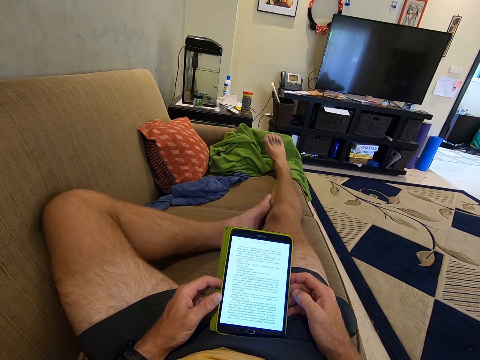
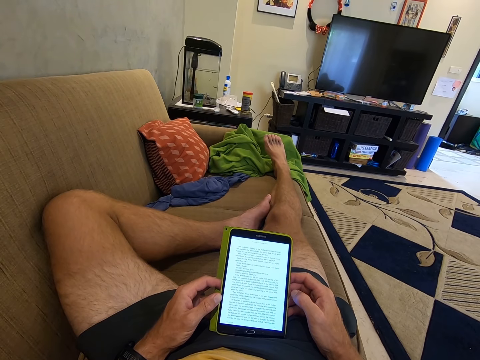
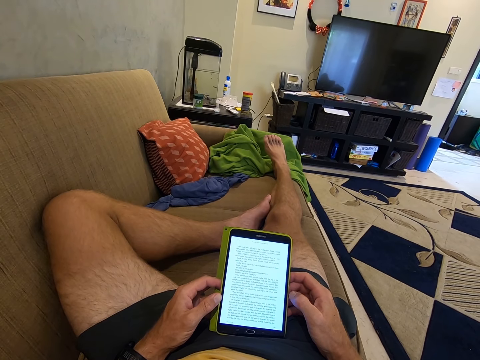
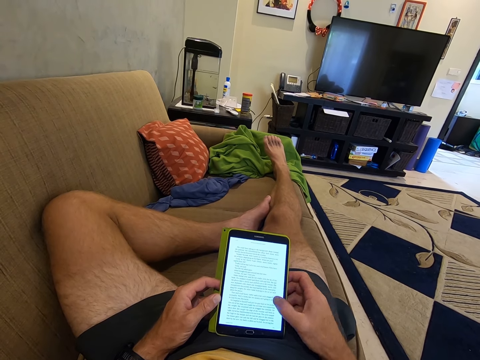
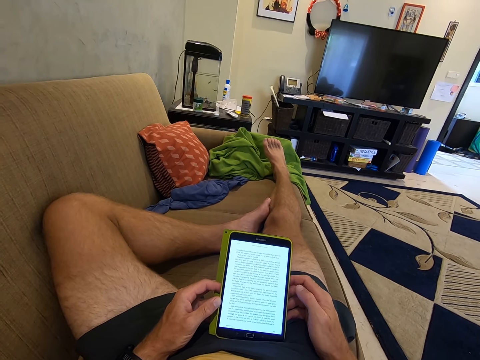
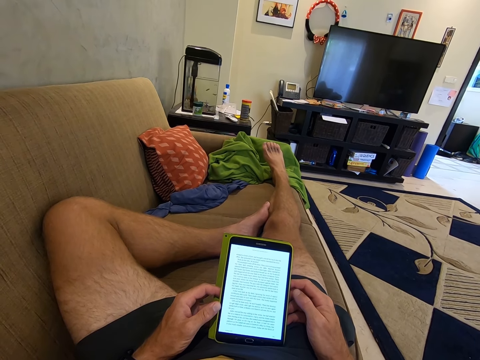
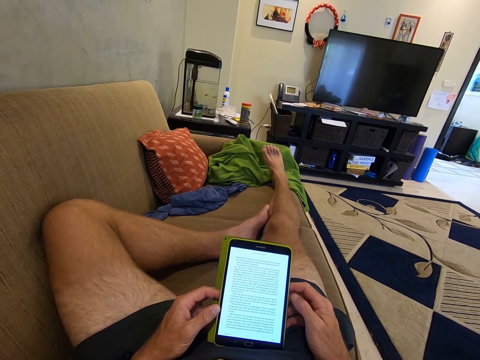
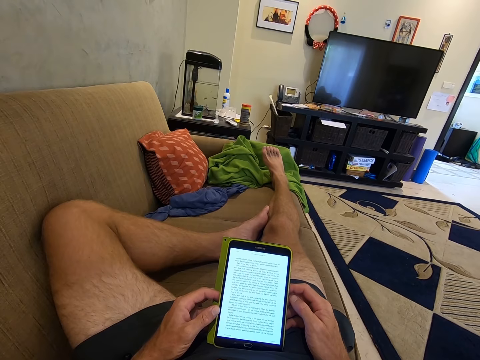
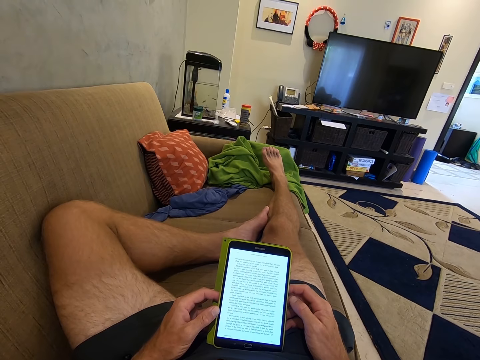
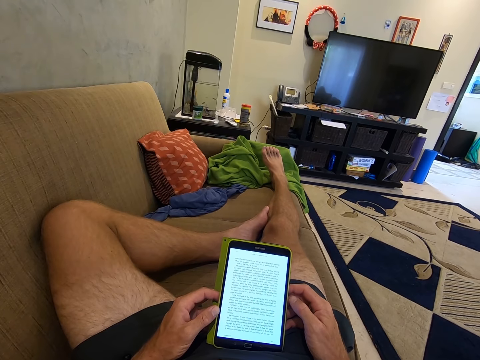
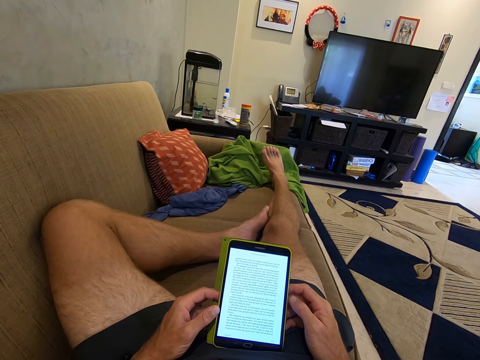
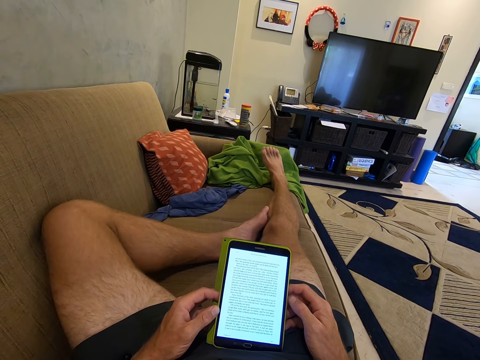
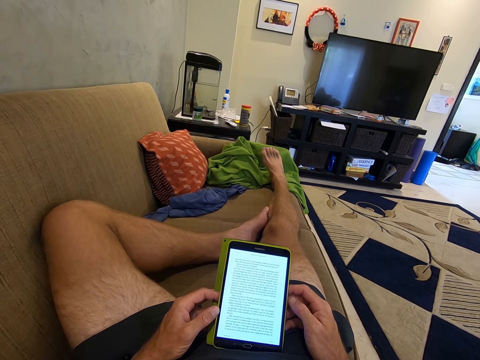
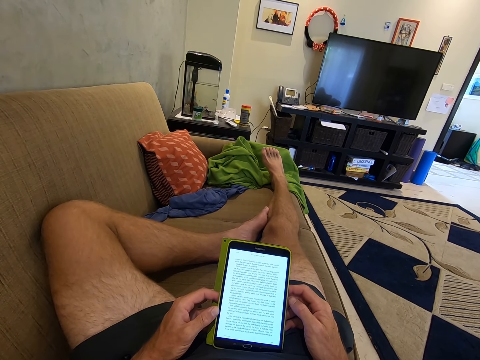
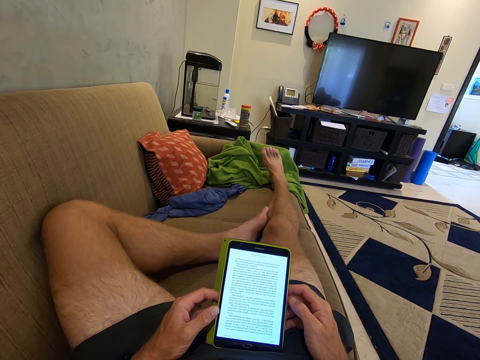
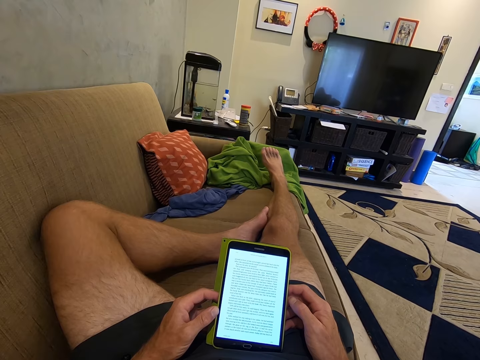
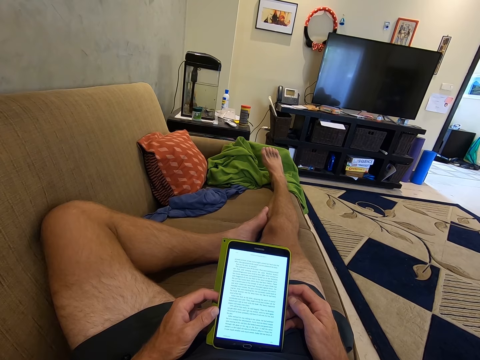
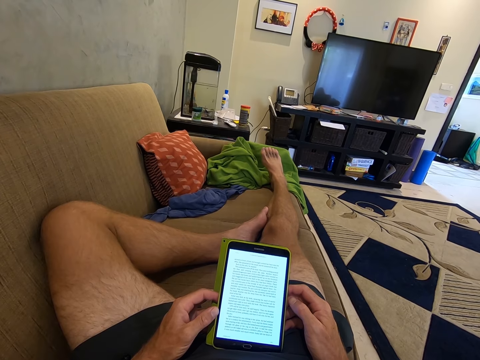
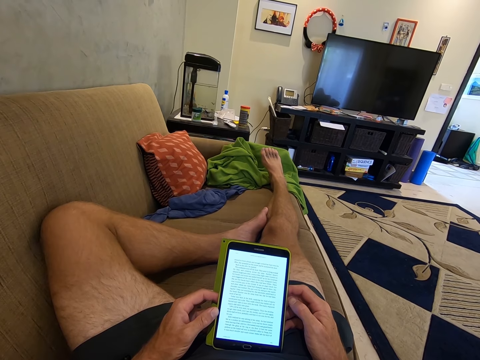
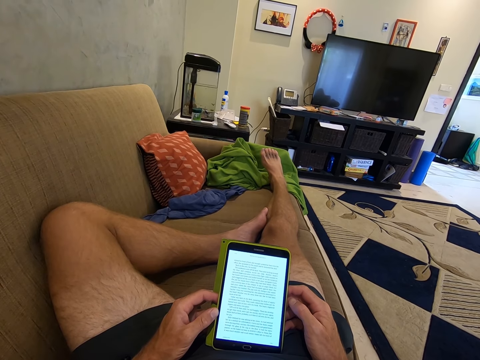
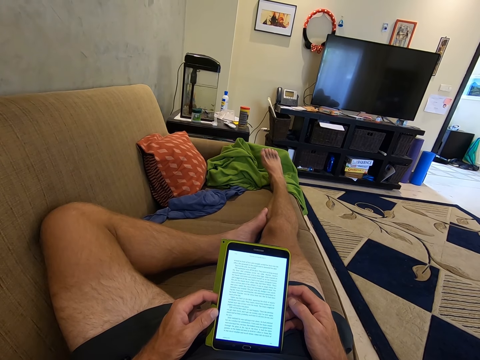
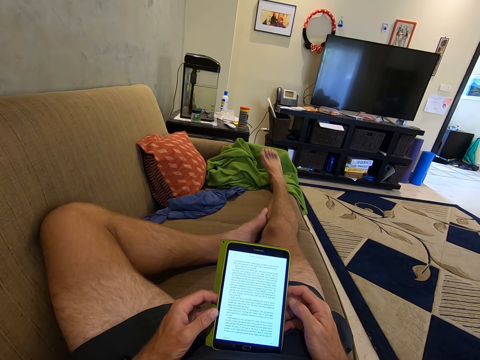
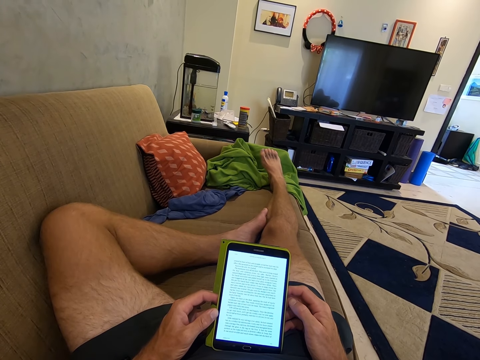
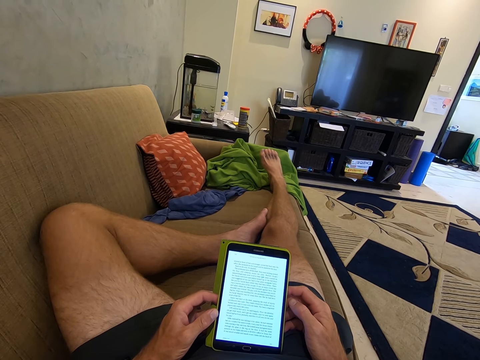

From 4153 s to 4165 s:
The camera wearer reads notes on the phone and scrolls the phone. They move the right finger. They look at the phone.

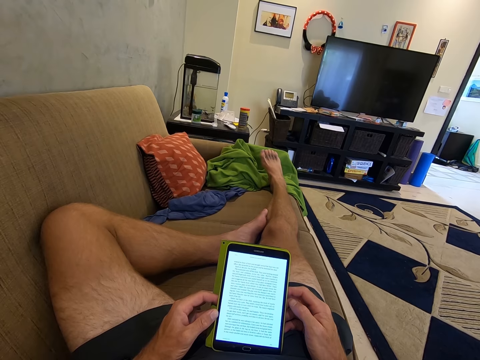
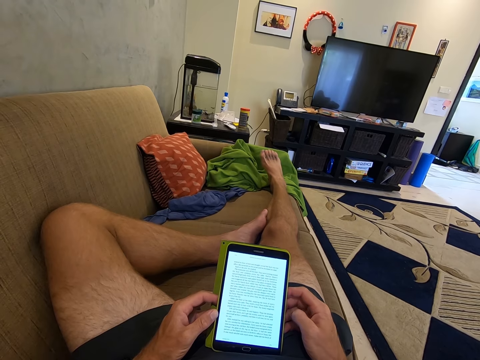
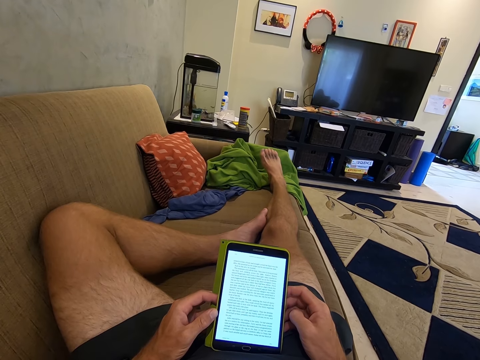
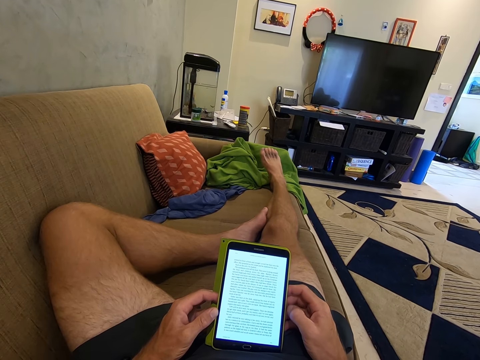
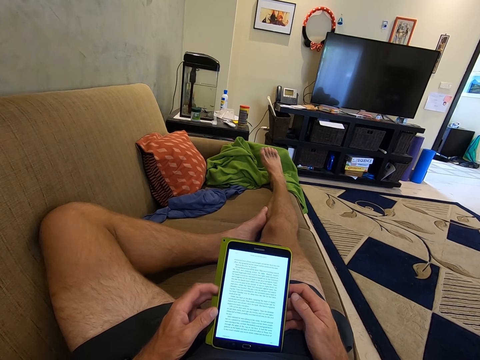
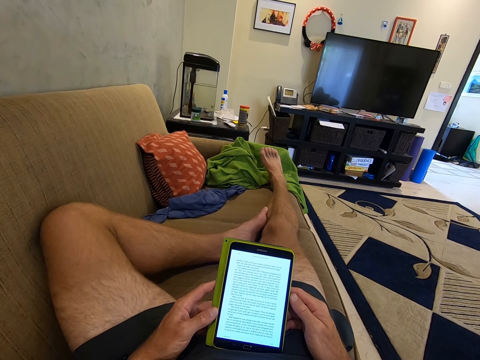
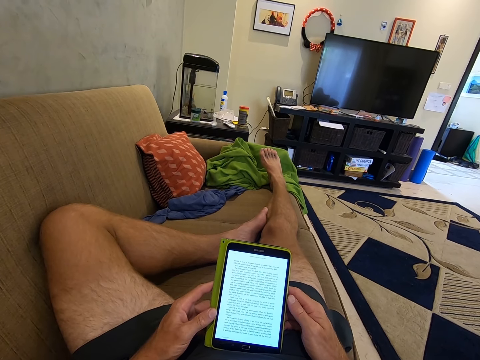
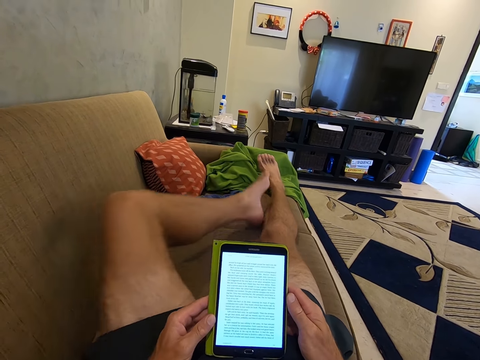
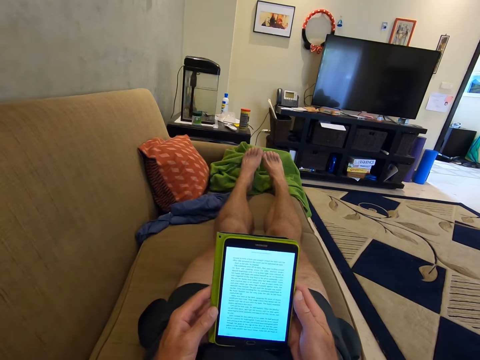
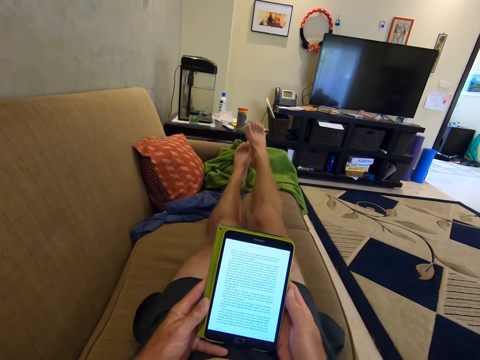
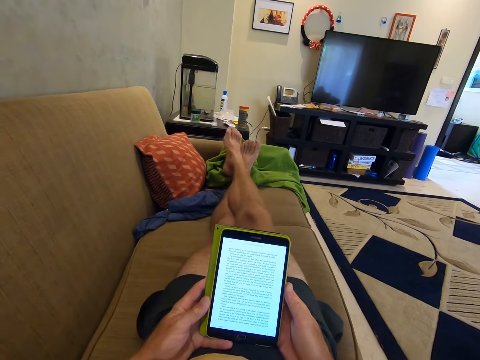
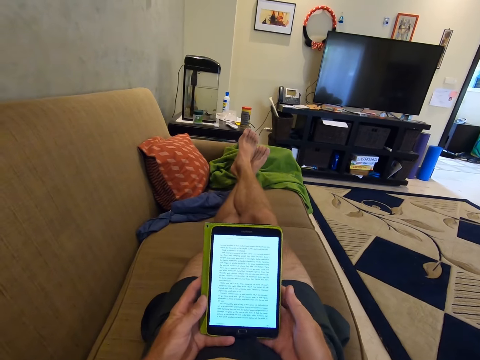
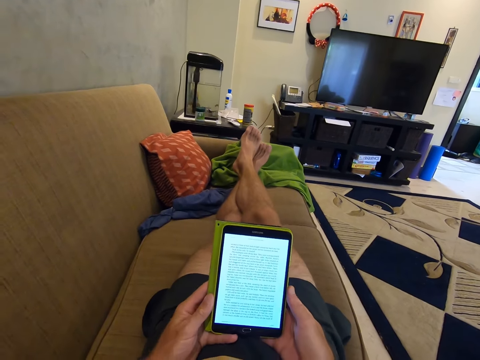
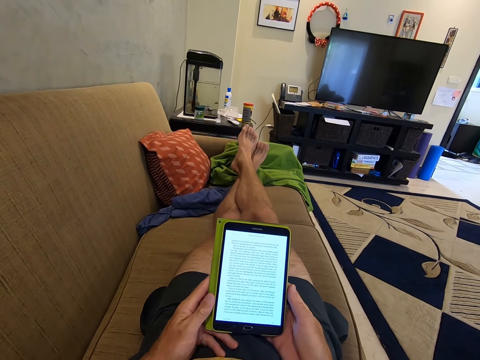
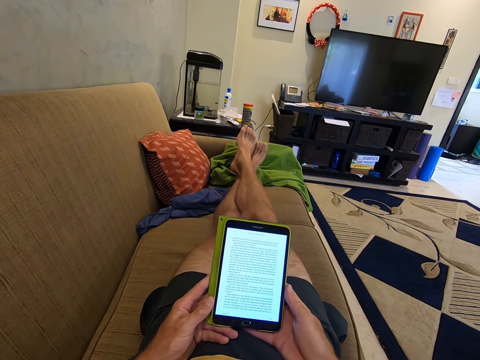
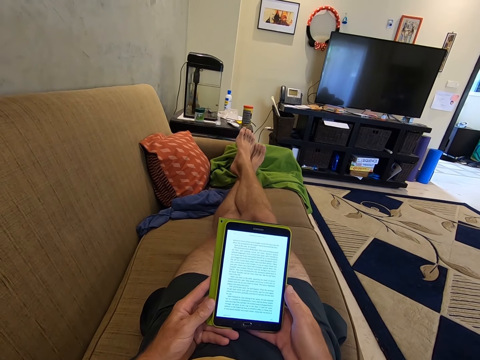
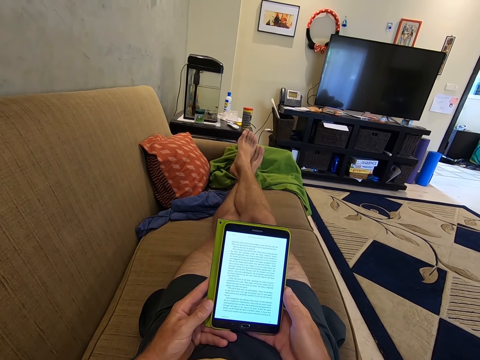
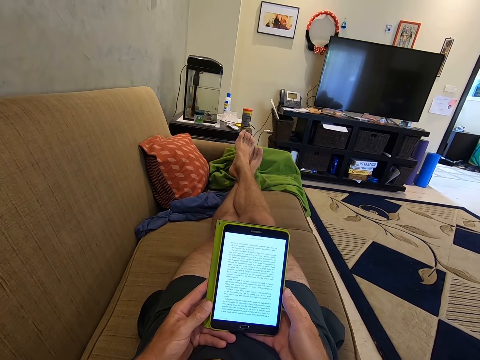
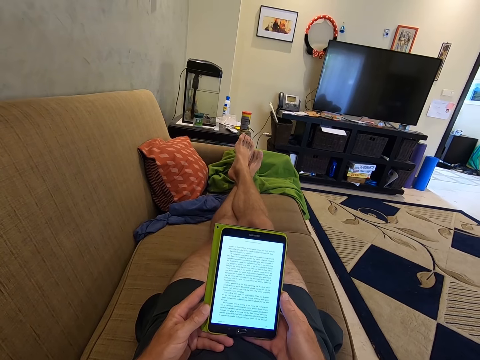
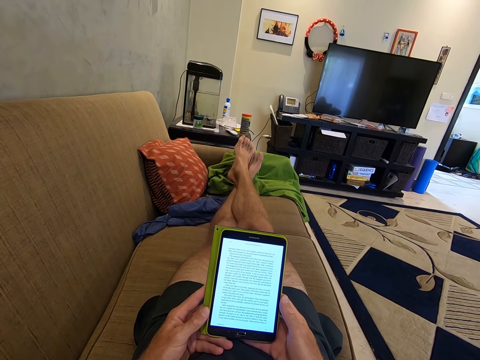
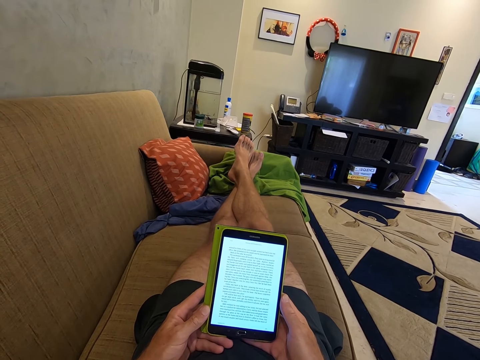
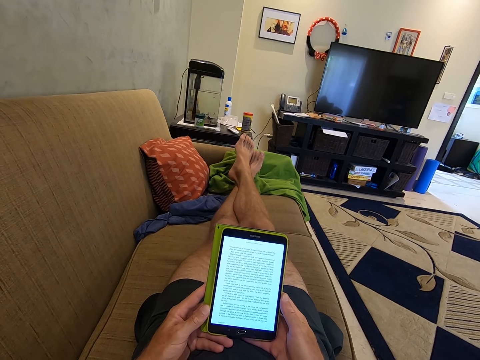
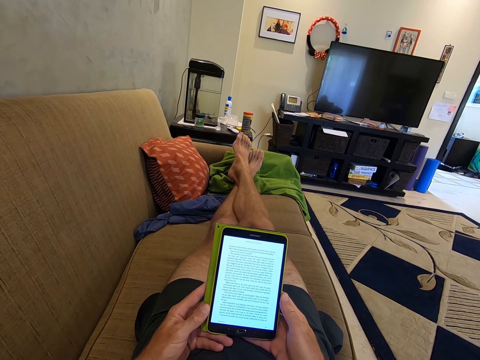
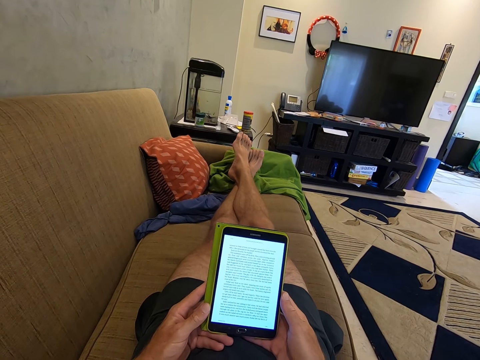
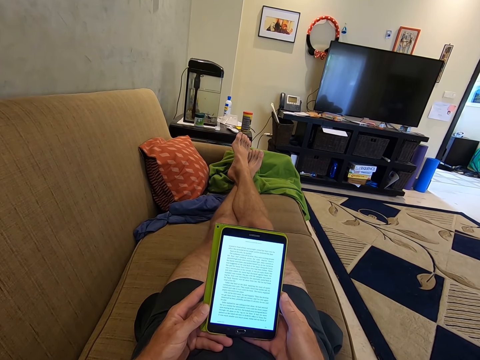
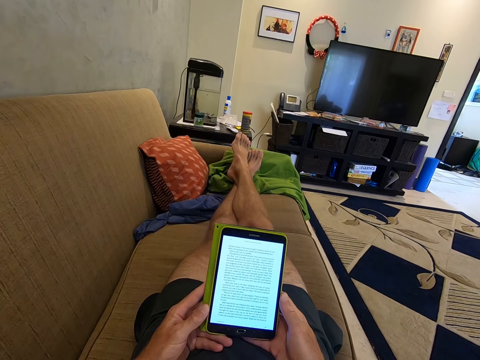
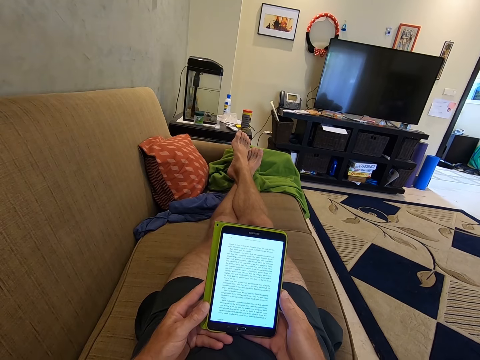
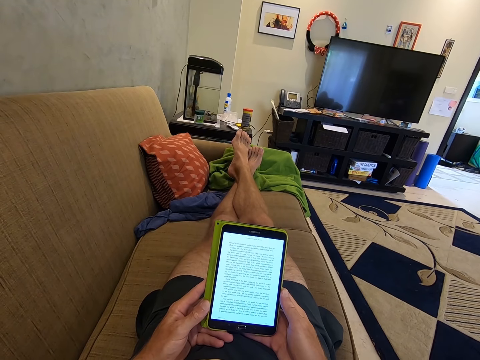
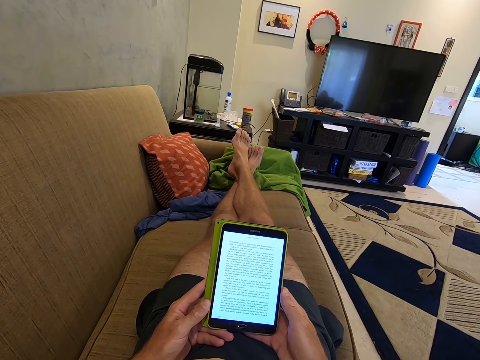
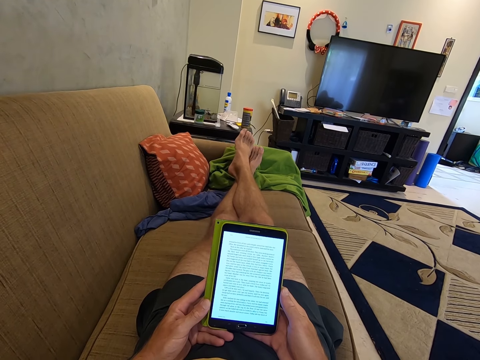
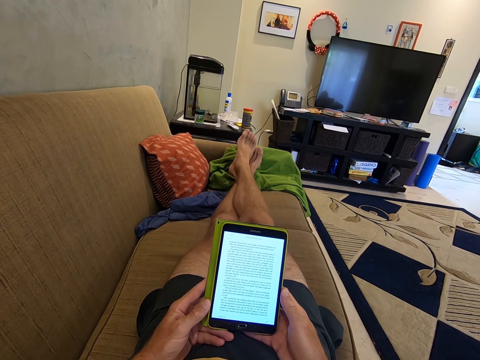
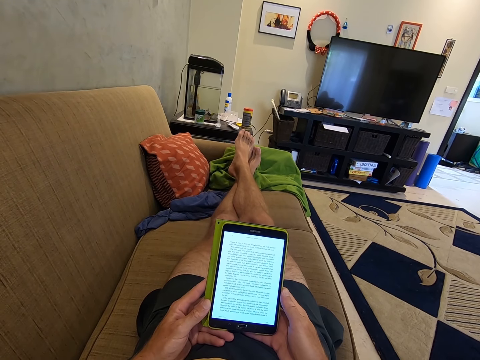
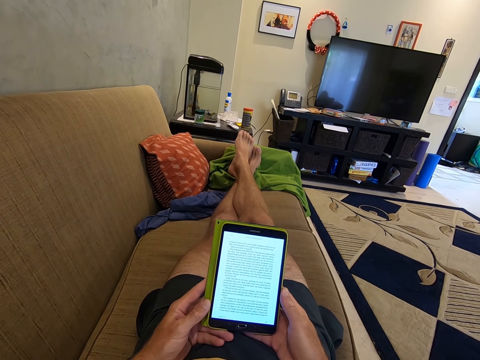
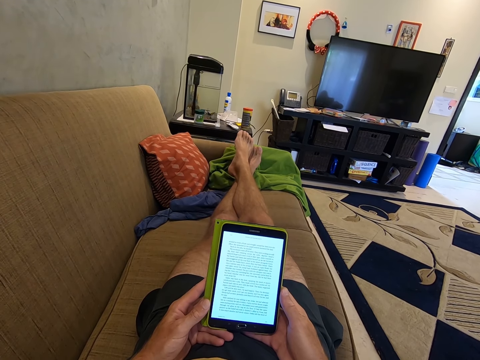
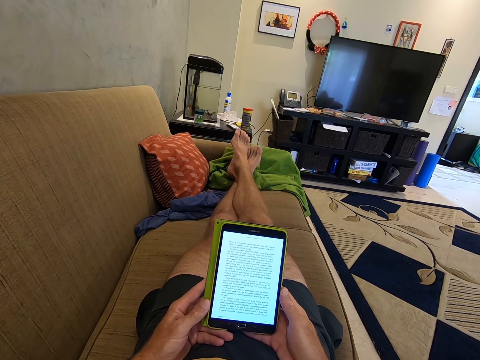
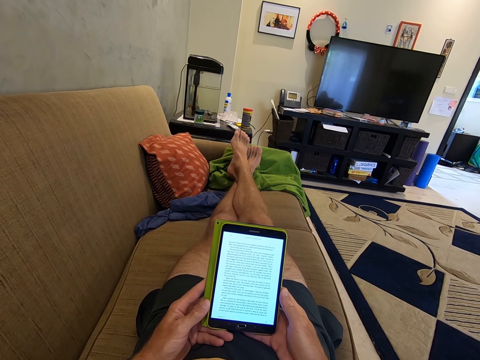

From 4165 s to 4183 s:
The camera wearer moves the right finger. They move the left finger. They stretch the left leg. They read notes on the phone and cross the legs. They rest the right leg on the other. They adjust the phone. They swing the feet.
